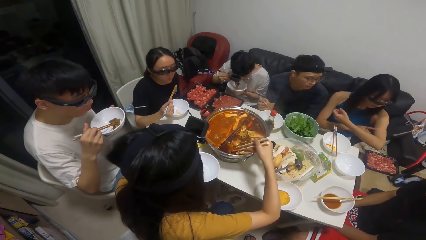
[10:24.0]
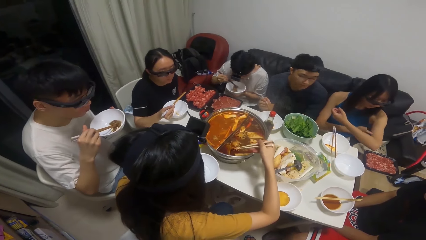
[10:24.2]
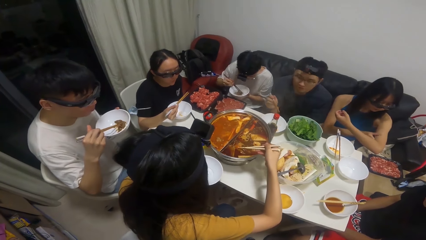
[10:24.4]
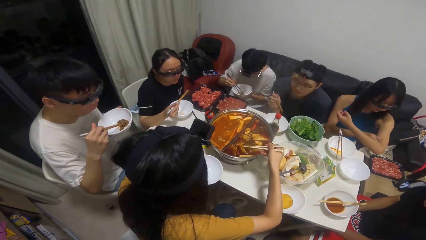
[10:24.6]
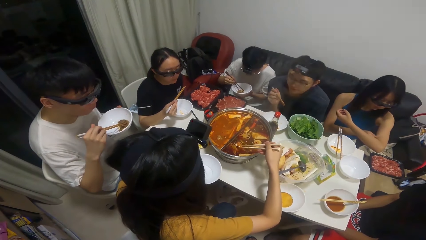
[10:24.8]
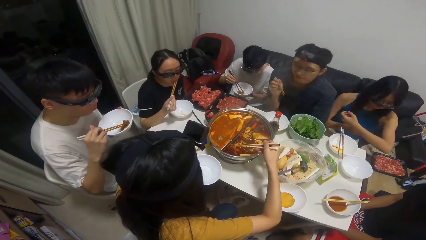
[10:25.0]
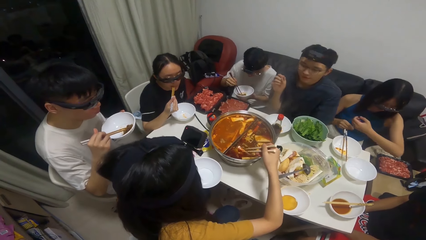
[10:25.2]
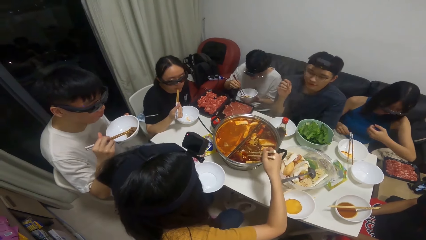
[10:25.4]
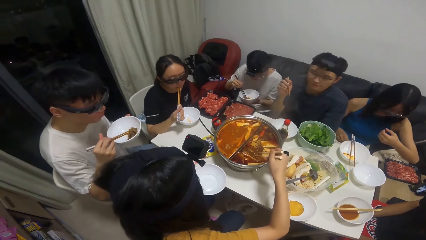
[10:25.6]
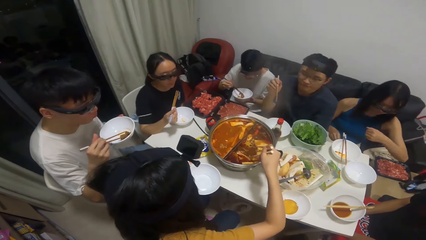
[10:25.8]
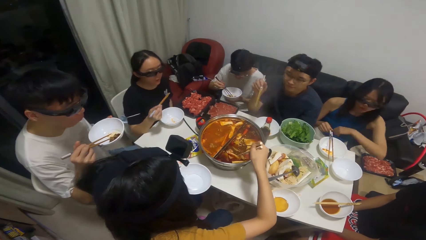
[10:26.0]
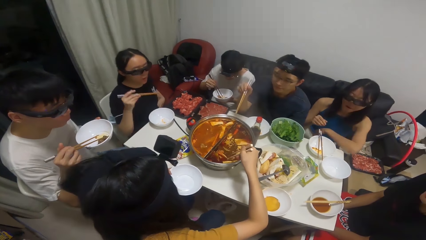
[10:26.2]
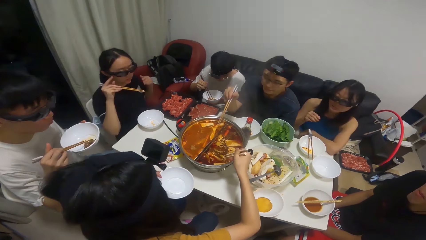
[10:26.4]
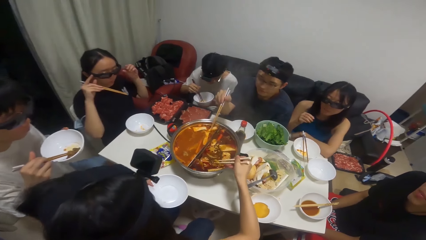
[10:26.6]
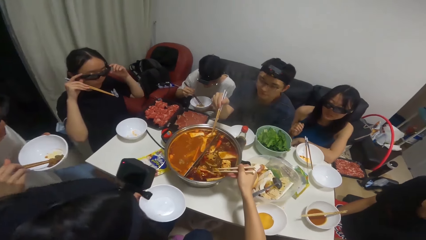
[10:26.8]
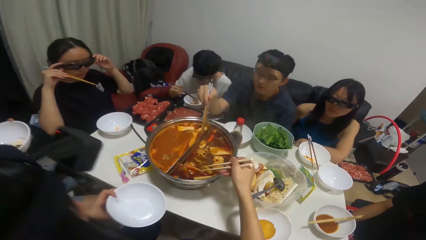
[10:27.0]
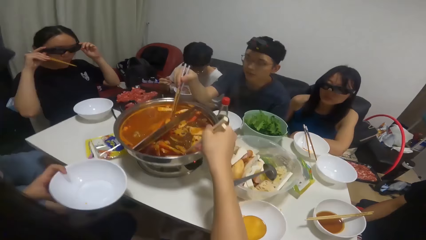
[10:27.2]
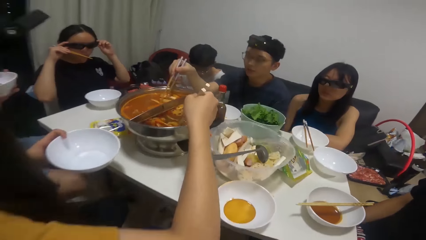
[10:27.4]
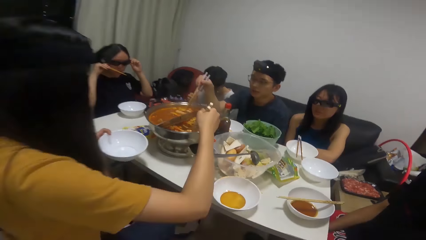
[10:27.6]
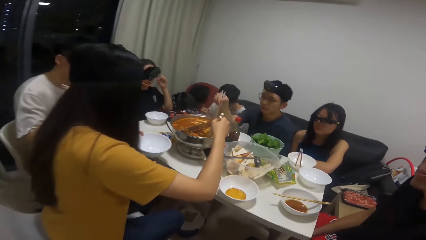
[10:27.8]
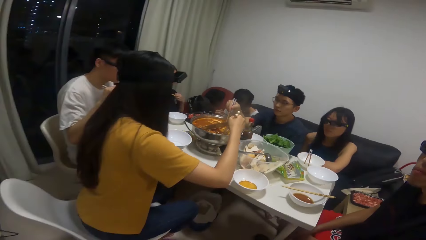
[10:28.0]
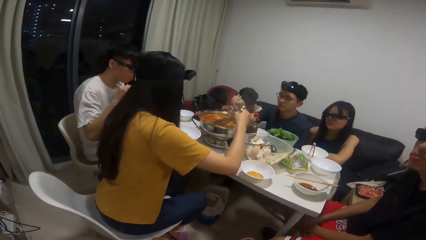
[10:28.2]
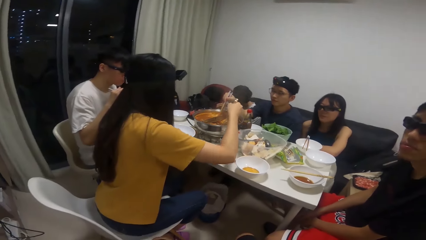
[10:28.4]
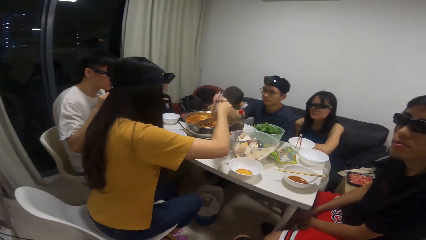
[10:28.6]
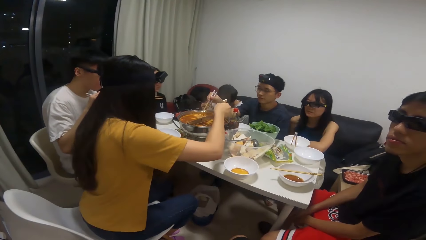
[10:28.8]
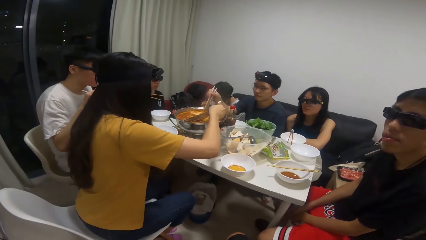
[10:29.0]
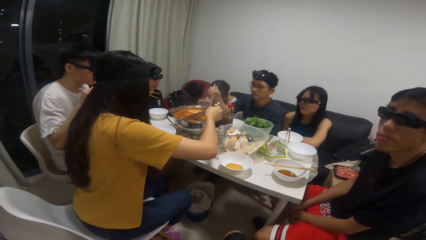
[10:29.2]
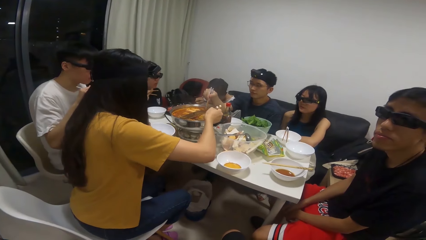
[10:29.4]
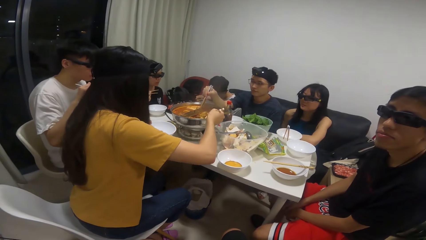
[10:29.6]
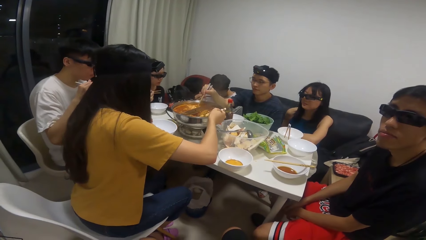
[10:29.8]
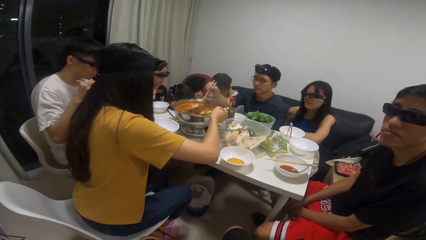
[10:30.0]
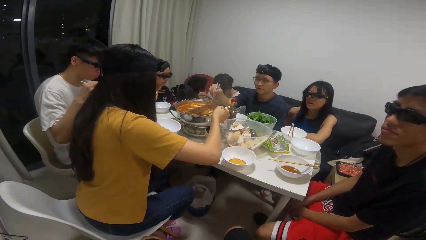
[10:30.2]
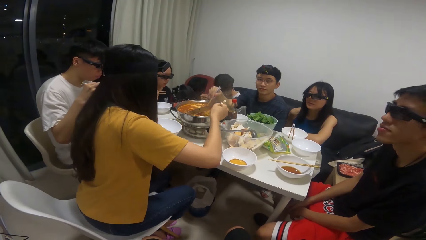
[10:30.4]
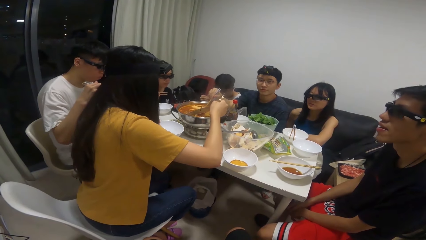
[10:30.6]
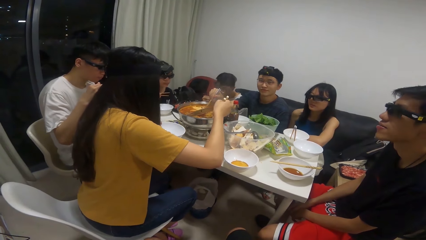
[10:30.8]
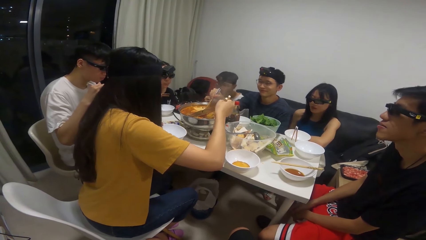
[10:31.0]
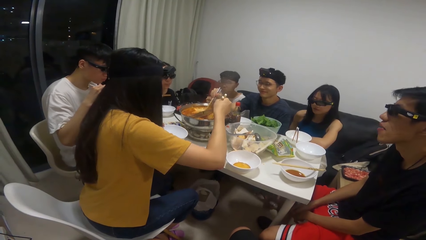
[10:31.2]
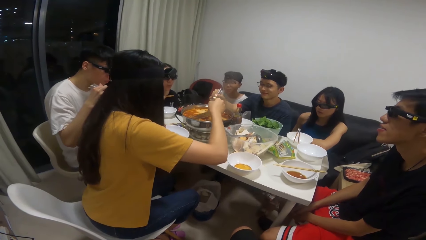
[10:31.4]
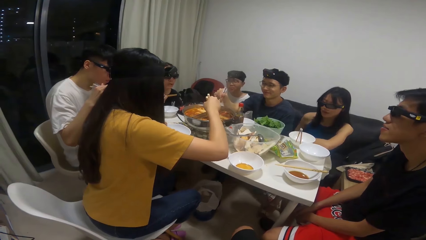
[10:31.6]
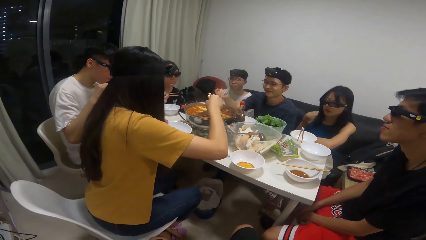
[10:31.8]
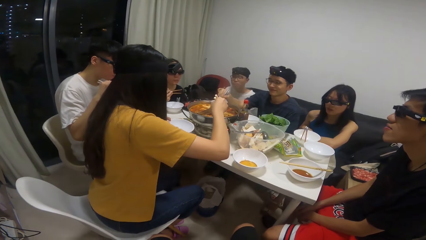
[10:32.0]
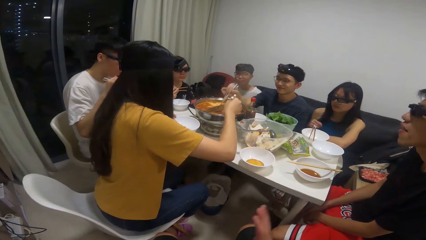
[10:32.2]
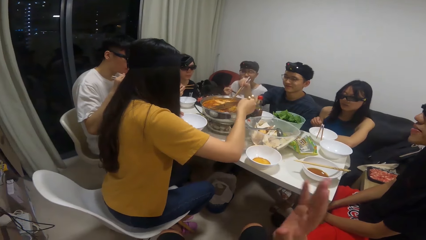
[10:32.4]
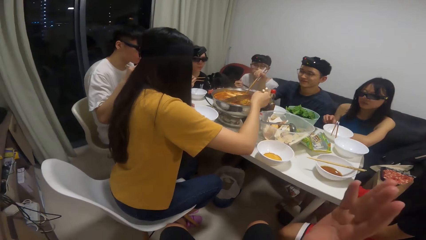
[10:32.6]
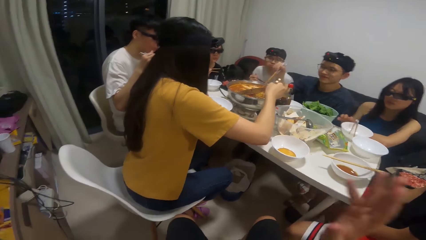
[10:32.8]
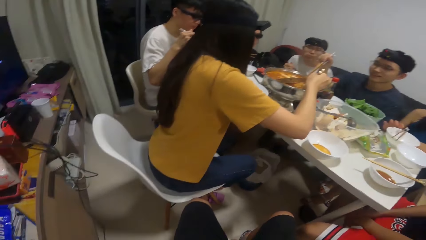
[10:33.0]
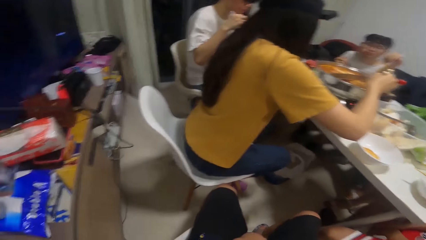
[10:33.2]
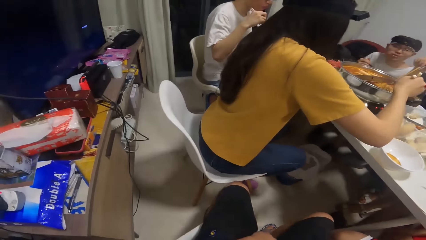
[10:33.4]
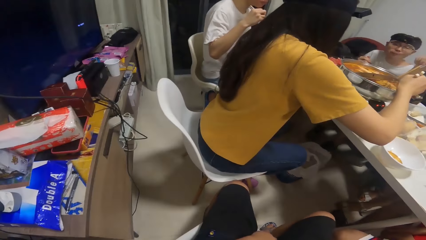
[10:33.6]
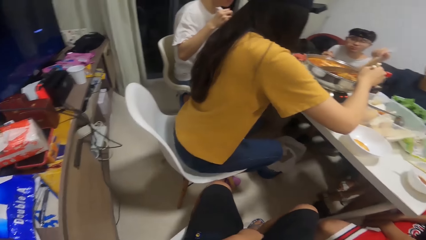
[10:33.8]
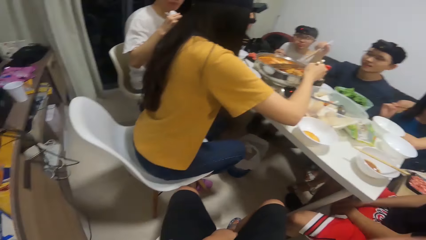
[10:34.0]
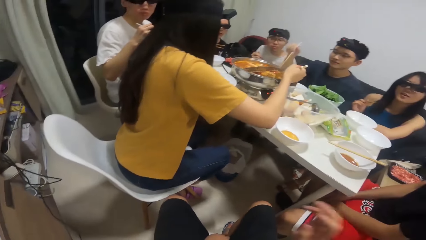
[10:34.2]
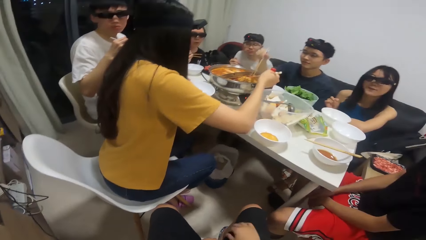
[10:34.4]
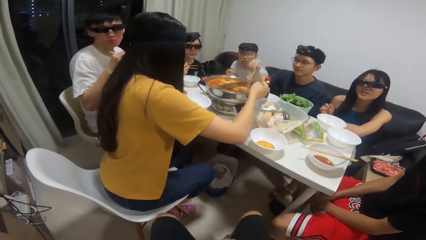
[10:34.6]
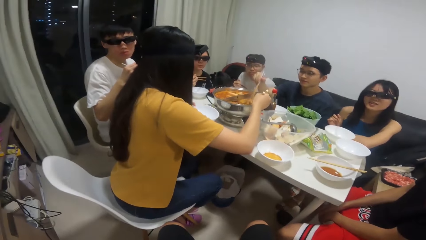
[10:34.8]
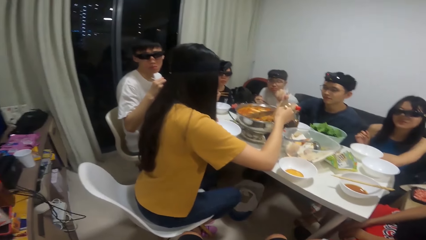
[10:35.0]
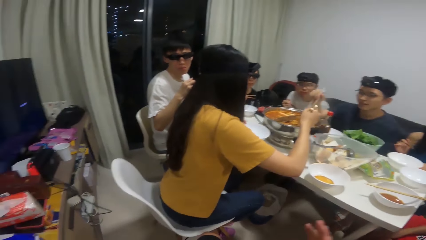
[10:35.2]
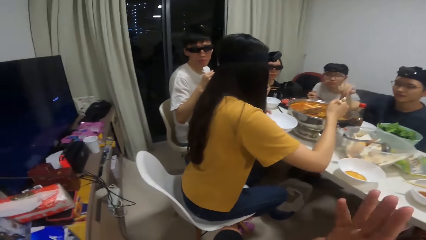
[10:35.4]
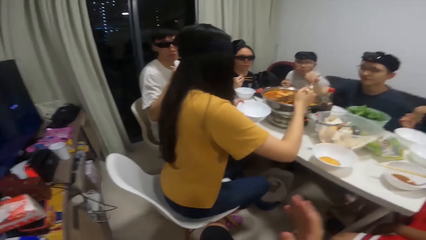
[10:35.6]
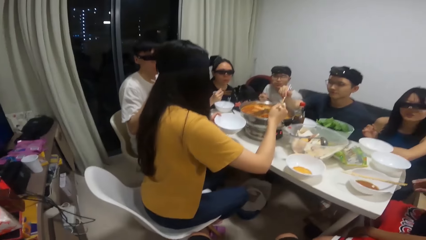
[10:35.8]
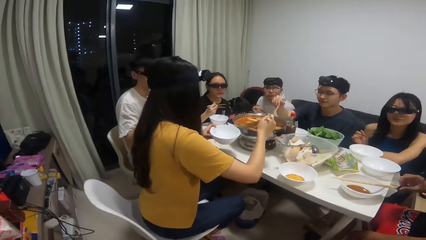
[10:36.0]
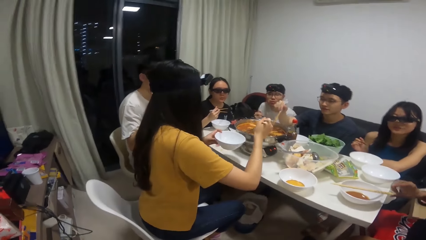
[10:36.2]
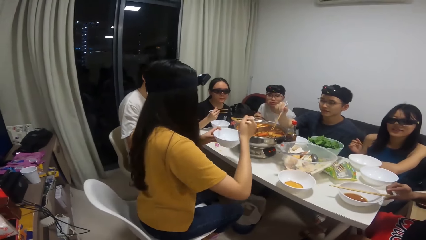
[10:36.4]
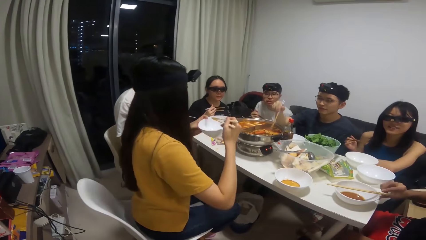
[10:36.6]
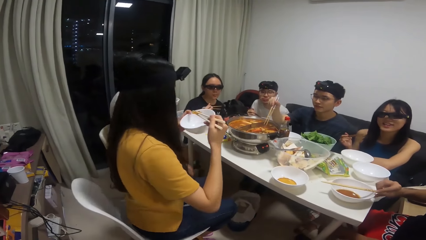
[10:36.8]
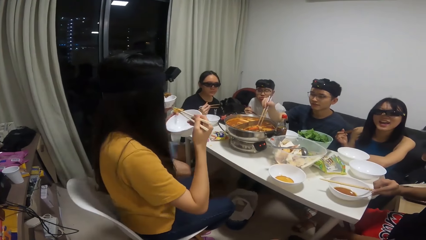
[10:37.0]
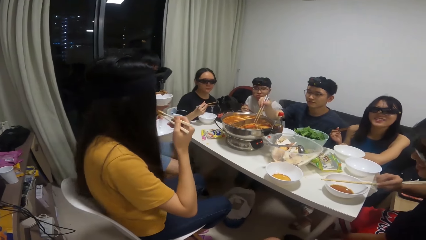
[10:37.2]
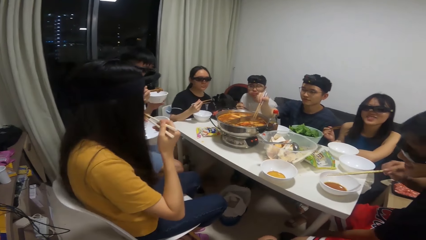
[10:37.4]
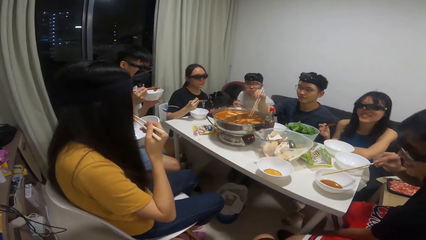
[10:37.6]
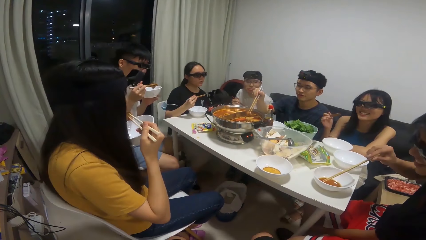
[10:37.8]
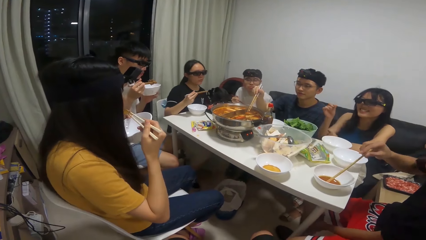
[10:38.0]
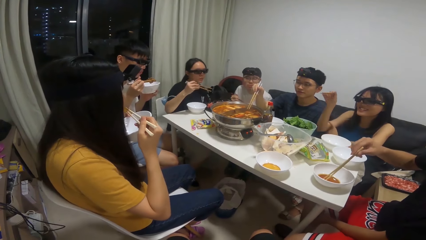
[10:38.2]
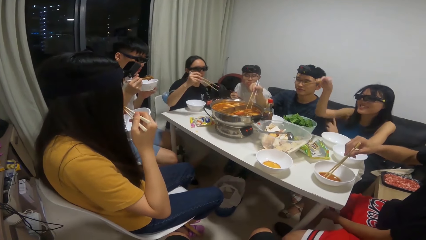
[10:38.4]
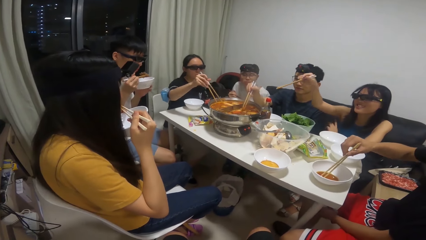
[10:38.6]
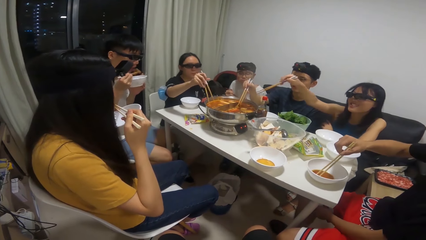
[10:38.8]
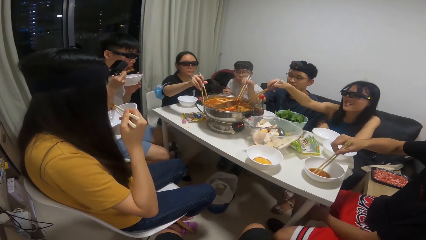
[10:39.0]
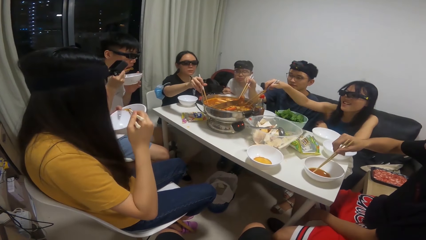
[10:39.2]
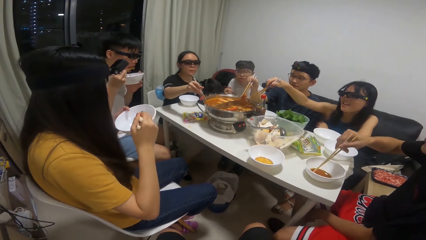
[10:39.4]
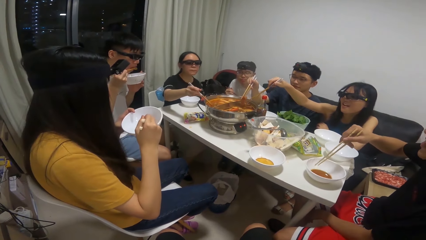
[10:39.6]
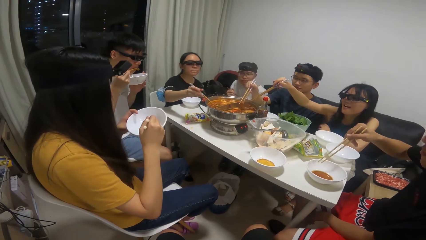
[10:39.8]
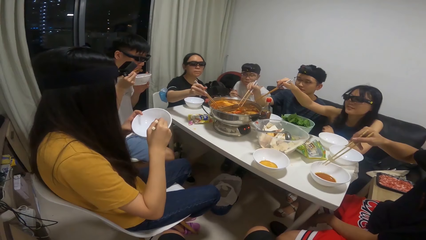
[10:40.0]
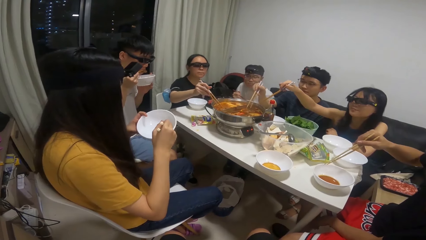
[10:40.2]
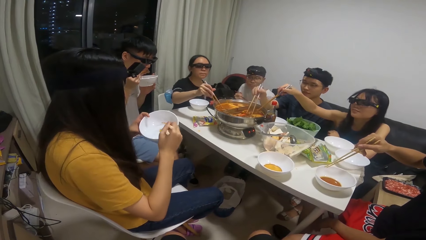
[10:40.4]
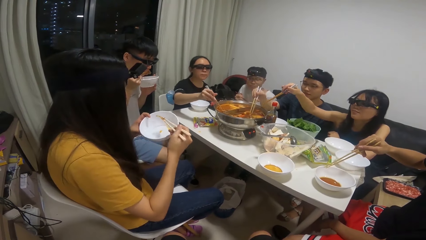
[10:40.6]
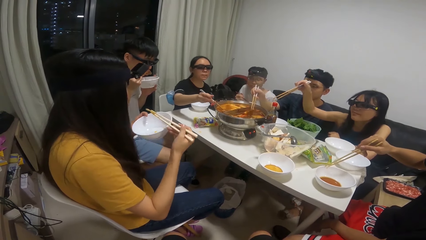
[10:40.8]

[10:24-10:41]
A woman touches her arm with her right hand. A man serves food inside the plate in the woman's hand with the chopstick in his right hand. The camera wearer flips his right hand. Another woman eats food with the chopstick in her right hand. The first woman serves food inside the plate in her hand with the chopstick in her right hand. A third woman serves food inside the plate on the table with the chopstick in her right hand.
